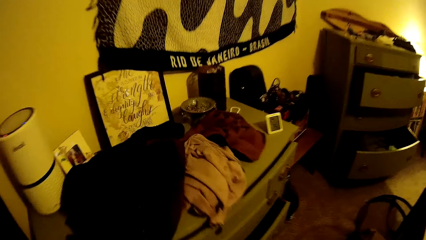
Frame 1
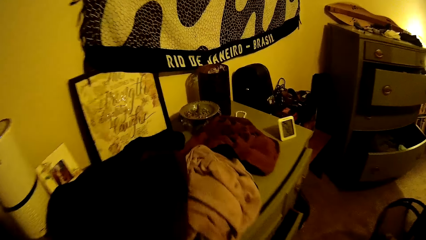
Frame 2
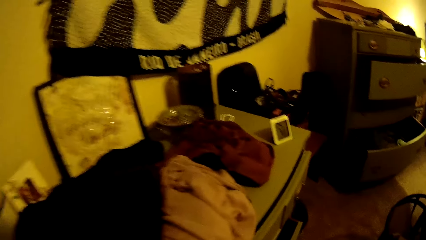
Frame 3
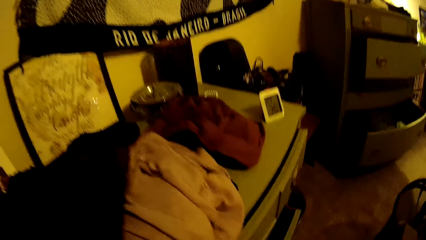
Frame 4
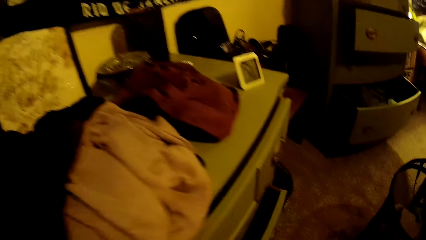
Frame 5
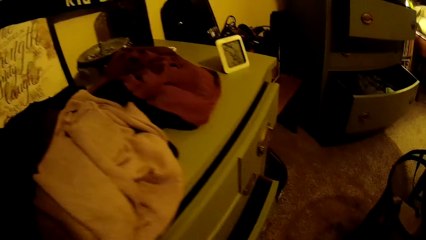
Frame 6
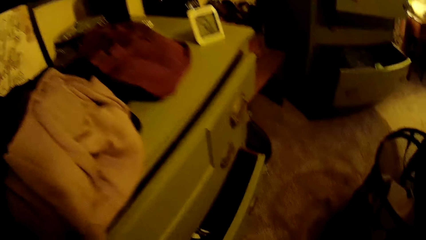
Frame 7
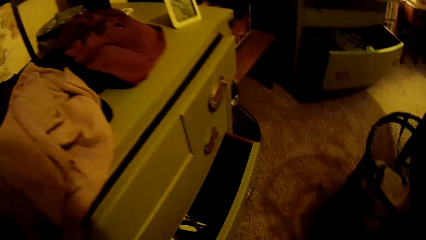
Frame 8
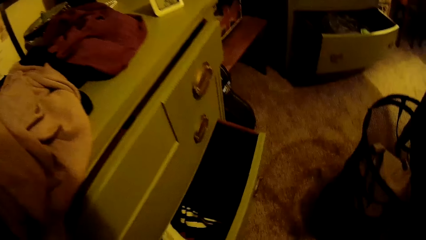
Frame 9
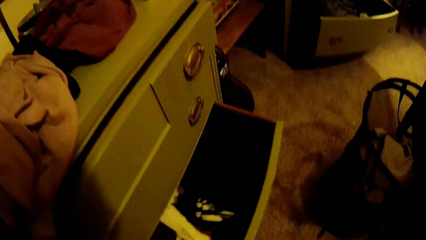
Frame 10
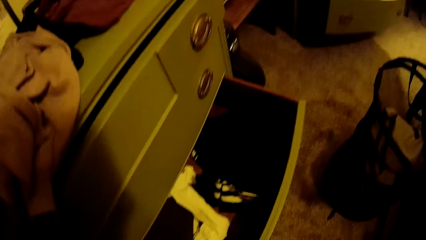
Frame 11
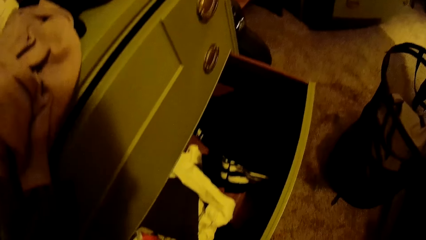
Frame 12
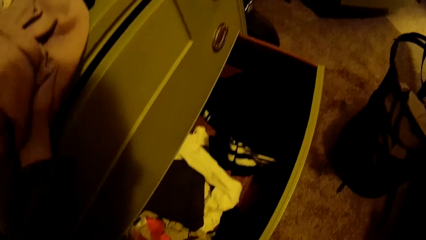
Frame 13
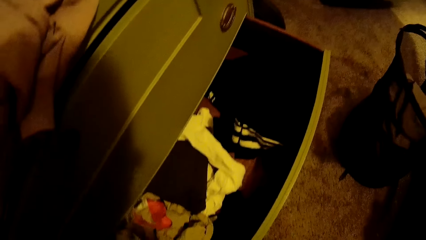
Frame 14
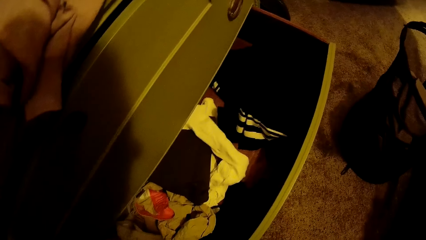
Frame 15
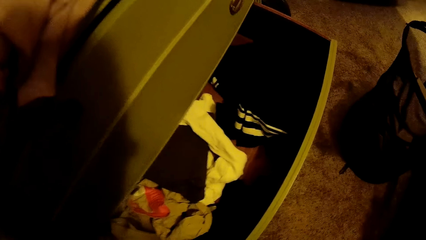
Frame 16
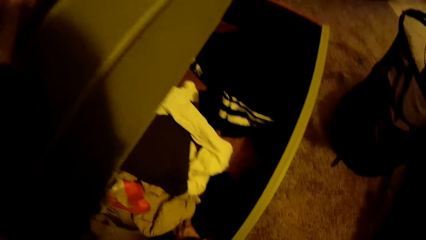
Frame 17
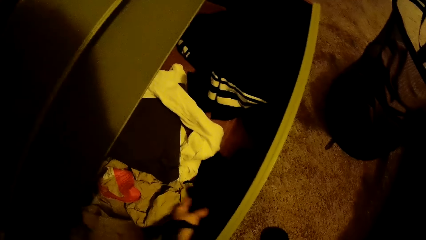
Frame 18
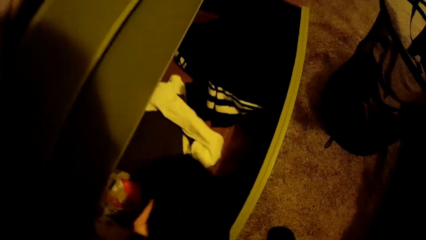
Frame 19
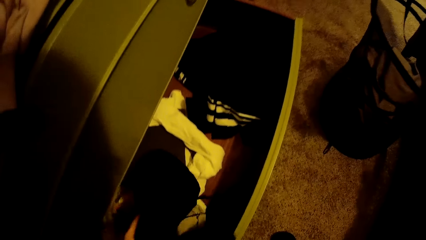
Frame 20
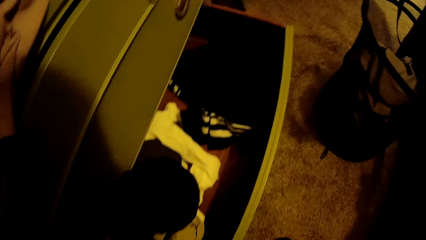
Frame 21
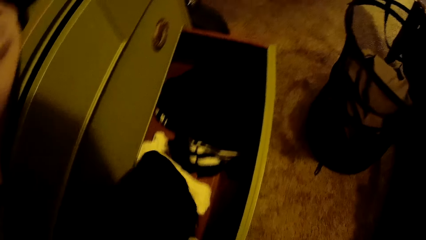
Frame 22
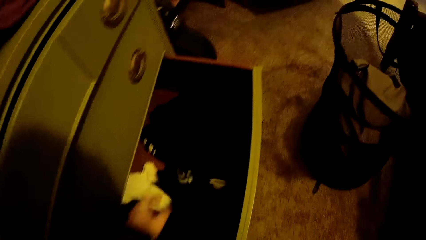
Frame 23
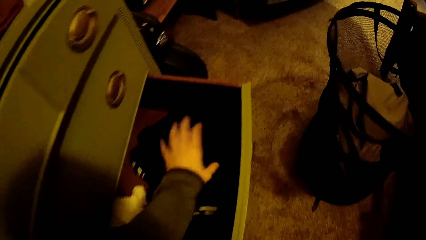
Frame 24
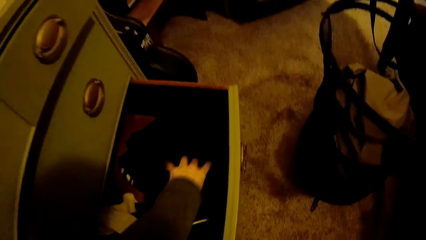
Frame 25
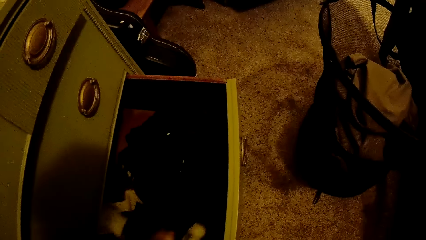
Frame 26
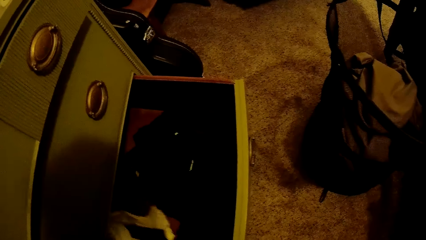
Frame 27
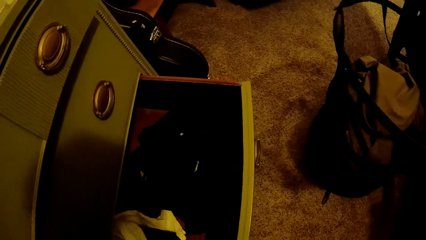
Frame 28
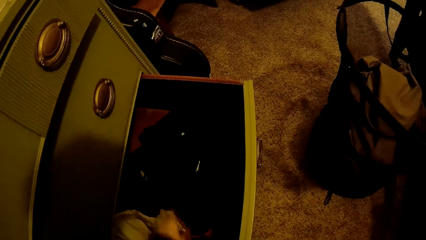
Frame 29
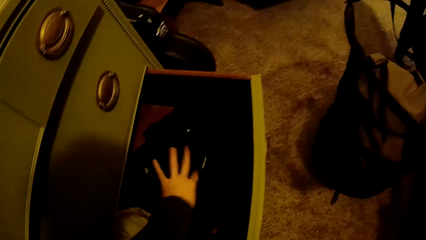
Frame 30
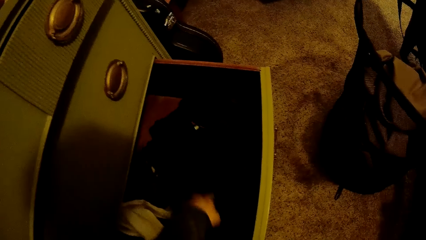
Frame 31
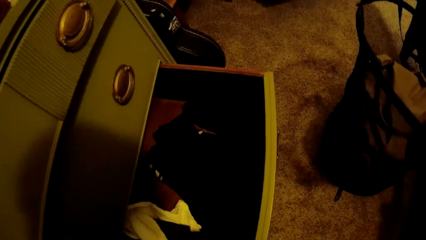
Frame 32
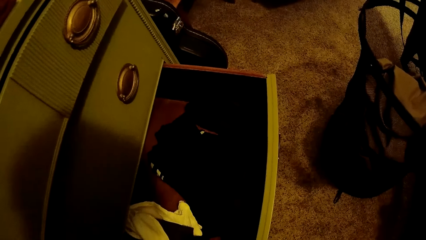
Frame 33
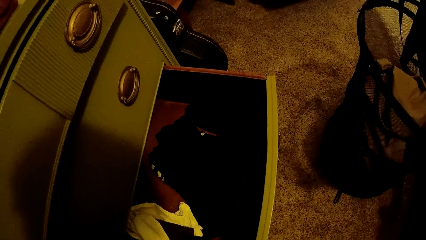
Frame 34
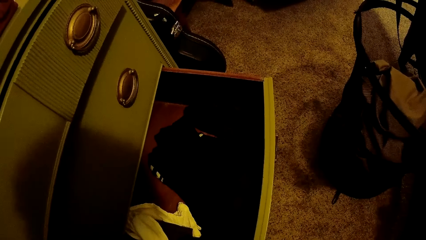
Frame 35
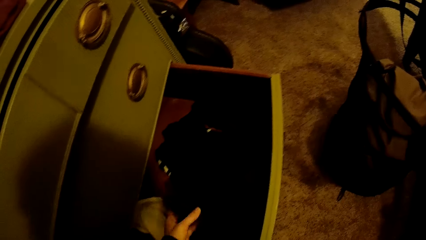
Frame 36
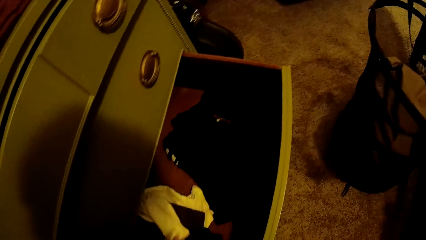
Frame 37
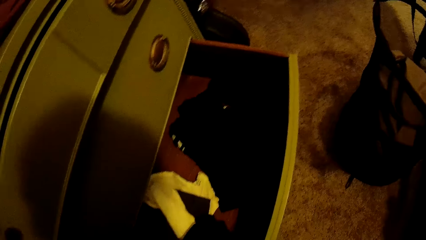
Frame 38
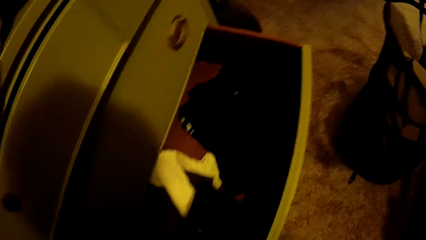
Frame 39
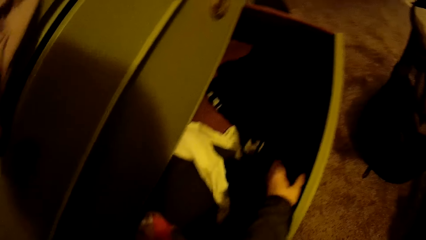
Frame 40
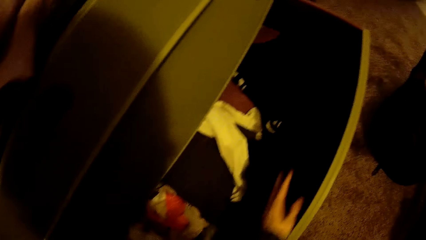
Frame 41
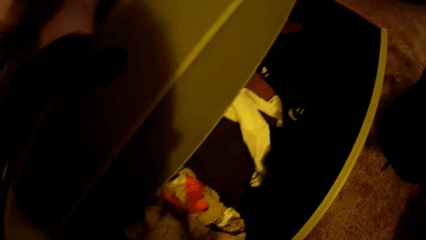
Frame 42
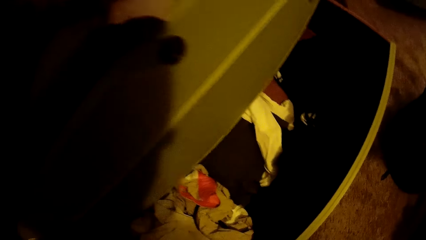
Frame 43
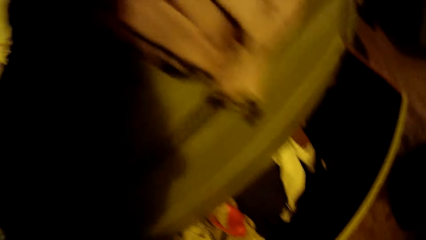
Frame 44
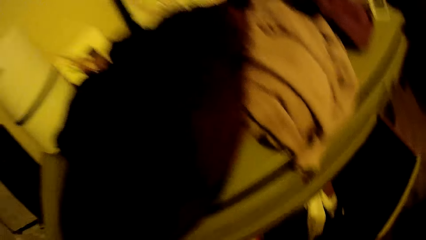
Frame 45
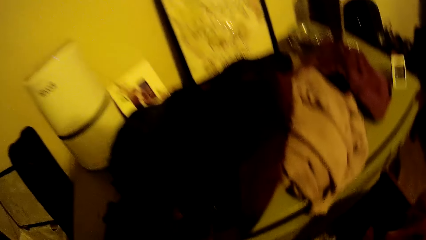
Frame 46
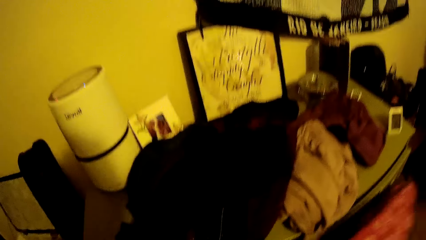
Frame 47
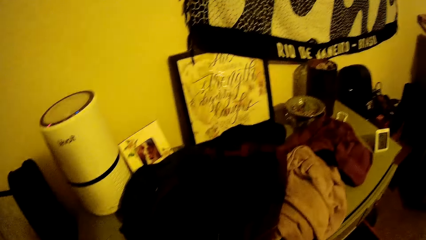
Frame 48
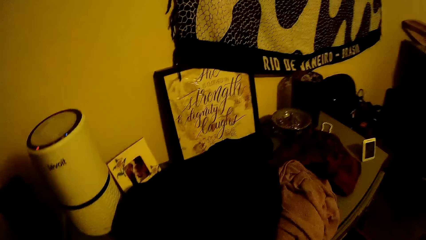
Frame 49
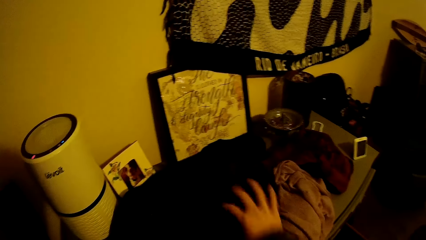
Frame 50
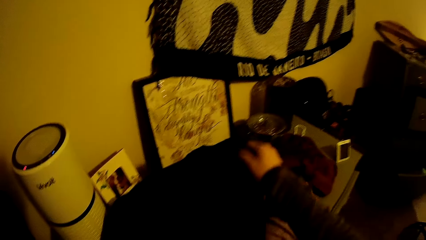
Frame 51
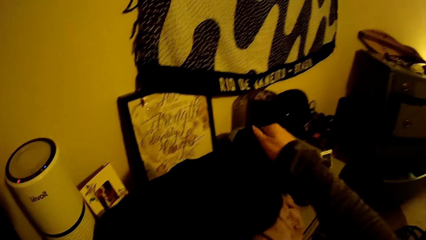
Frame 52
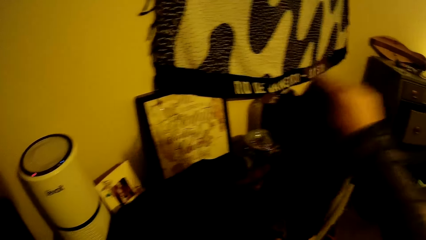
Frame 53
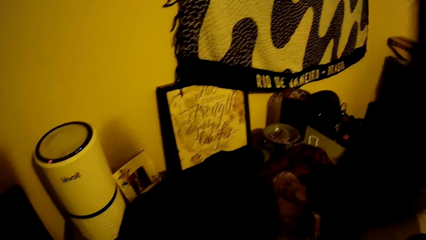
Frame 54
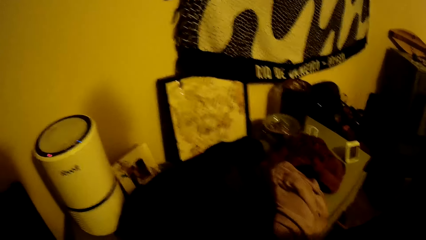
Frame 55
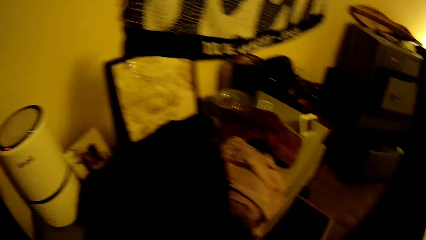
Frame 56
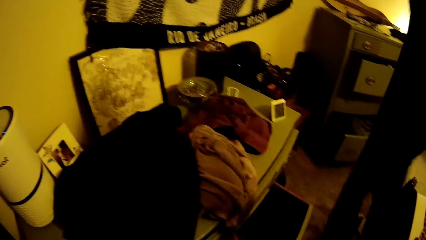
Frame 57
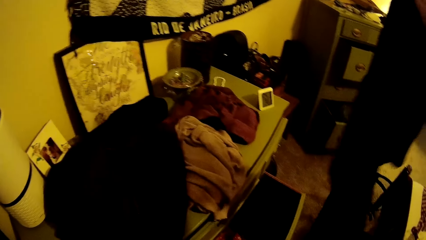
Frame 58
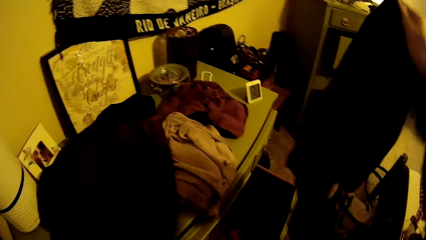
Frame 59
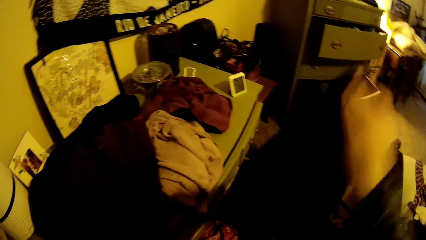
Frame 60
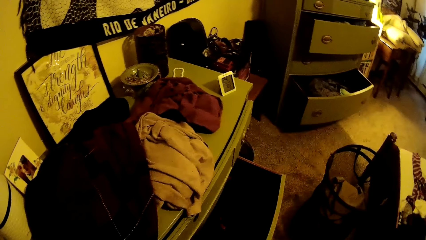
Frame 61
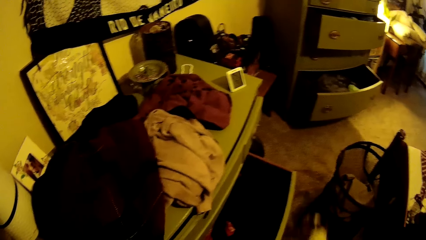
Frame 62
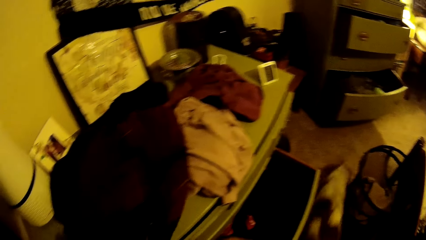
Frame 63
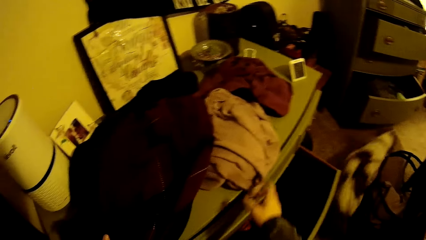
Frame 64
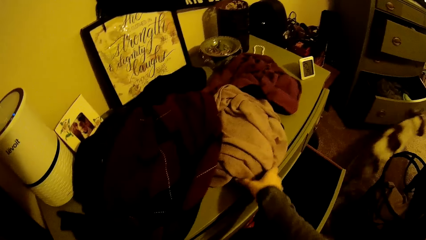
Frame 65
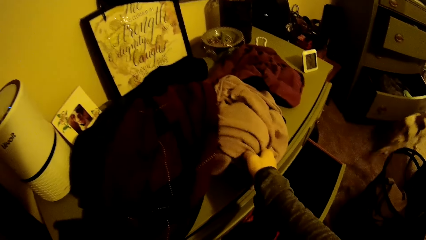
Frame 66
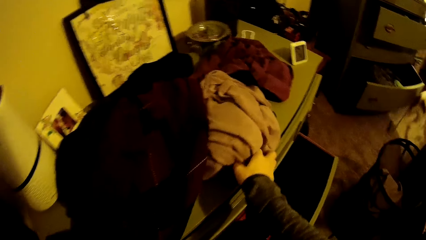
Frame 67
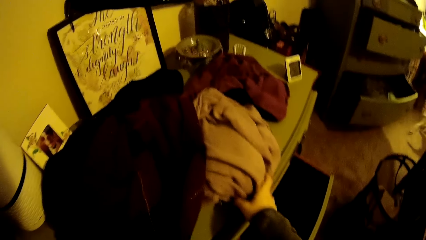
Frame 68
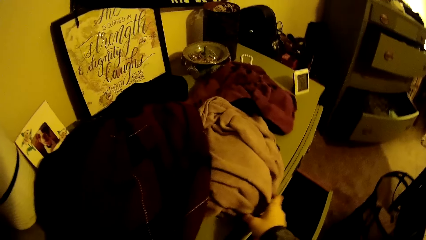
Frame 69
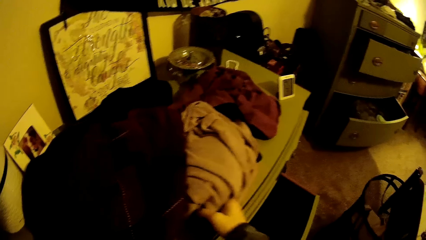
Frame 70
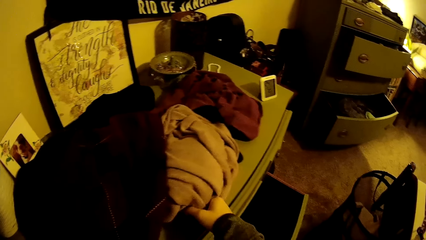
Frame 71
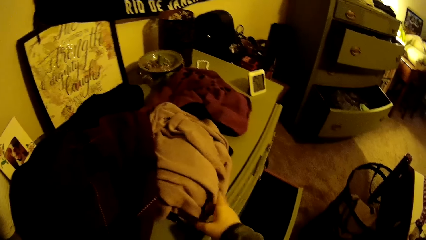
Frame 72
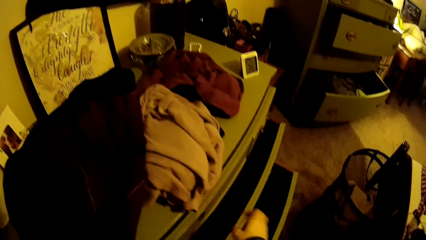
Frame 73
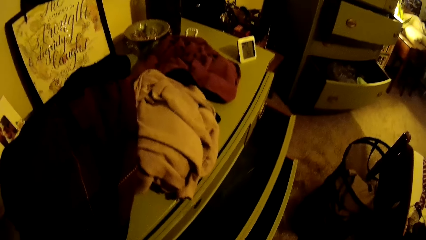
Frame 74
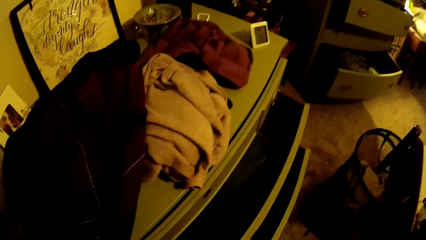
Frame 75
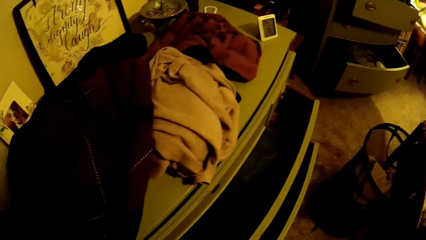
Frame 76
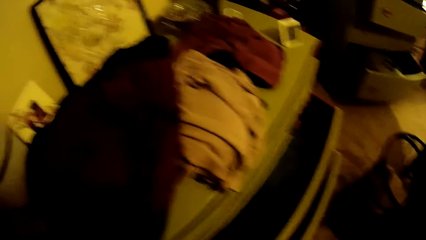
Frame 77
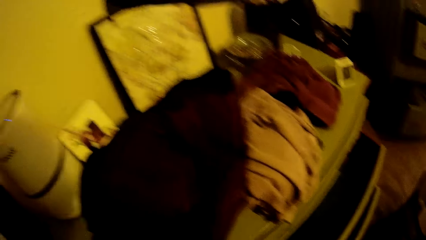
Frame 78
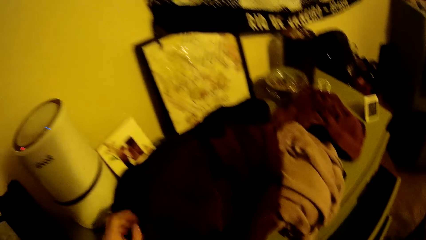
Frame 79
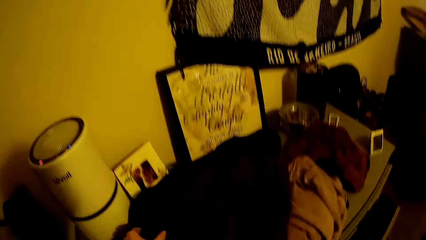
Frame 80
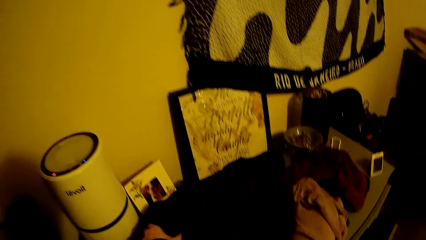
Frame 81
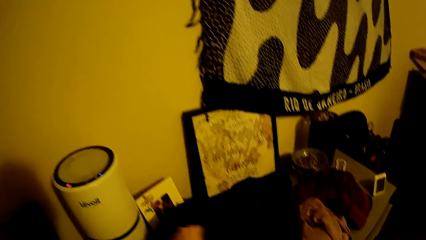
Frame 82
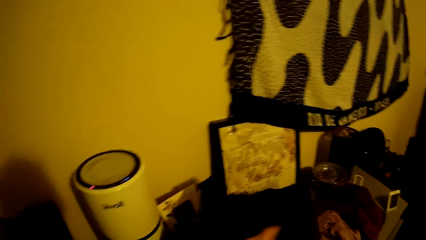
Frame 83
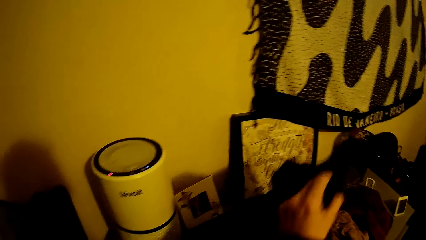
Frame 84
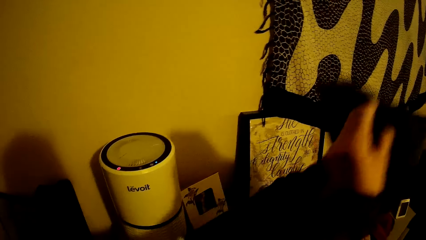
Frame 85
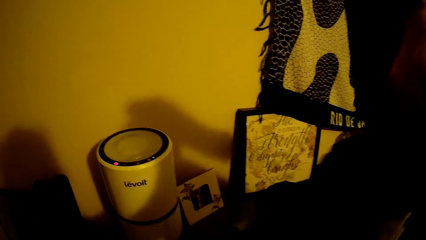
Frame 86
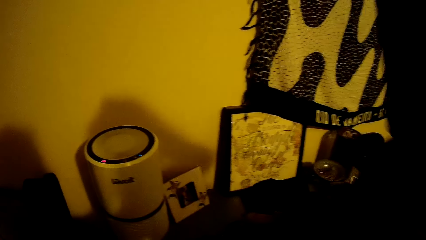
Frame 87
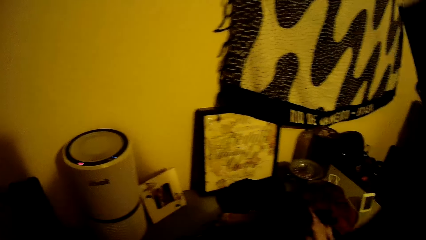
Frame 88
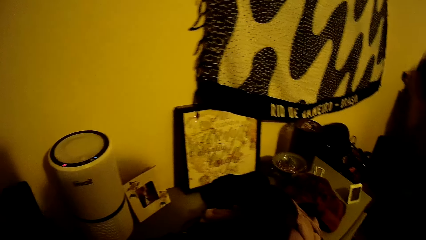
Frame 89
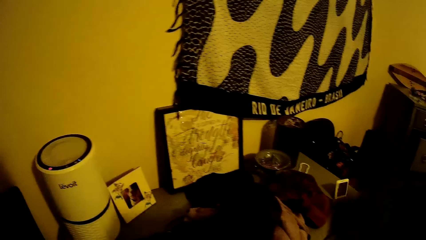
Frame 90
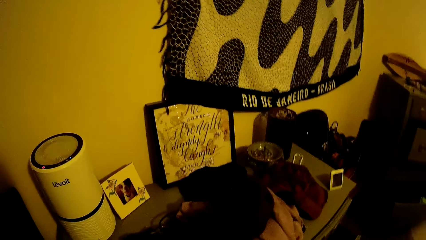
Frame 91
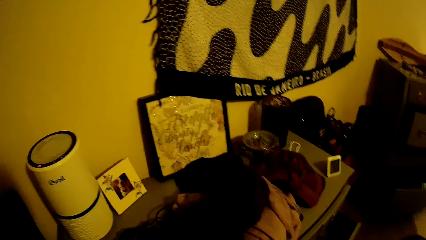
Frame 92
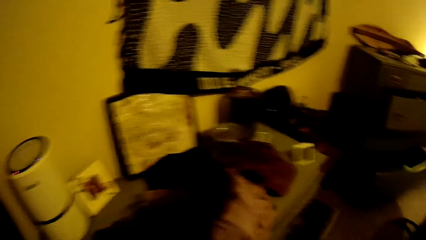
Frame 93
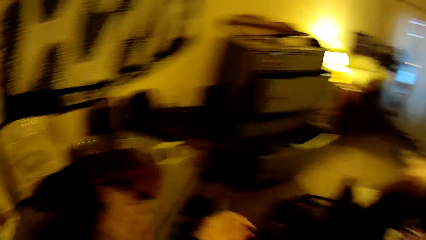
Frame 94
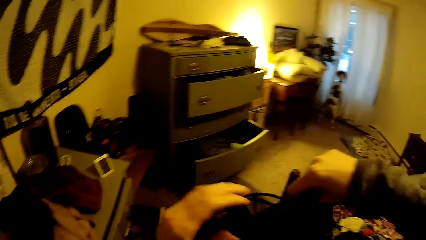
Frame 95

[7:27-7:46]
The camera wearer opens the drawer with her left hand. She looks around the drawer. She searches through the clothes in the drawer with her left hand. She sorts pieces of cloth in the drawer. She picks up a cloth from the top of the drawer with her right hand. She looks around a room. She places the cloth in the drawer with her right hand. She adjusts a cloth on the top of the drawer with her right hand. She opens the drawer with her right hand. She lifts a cloth from the top of the drawer with her left hand.
